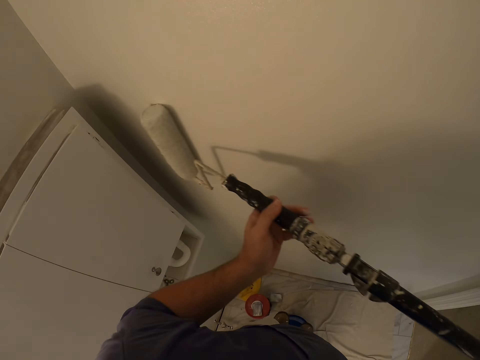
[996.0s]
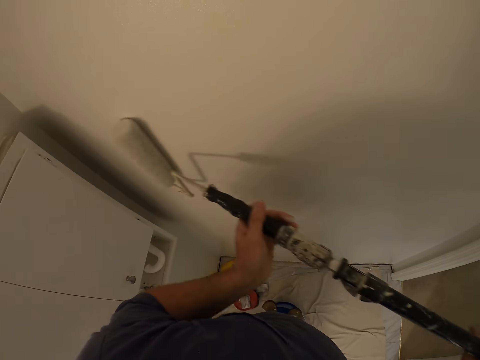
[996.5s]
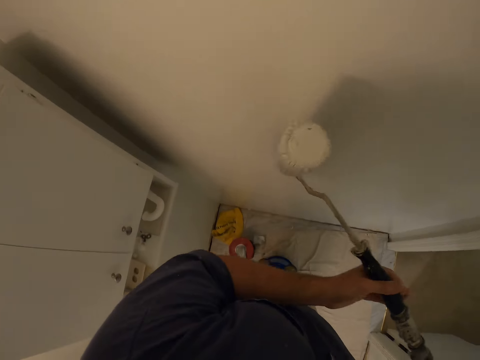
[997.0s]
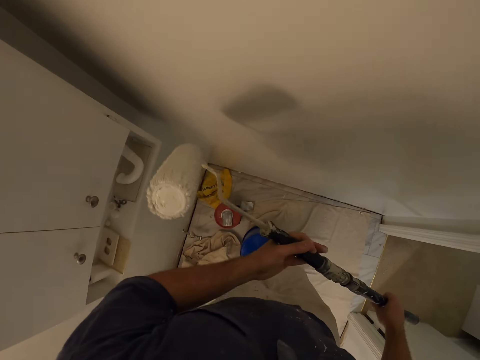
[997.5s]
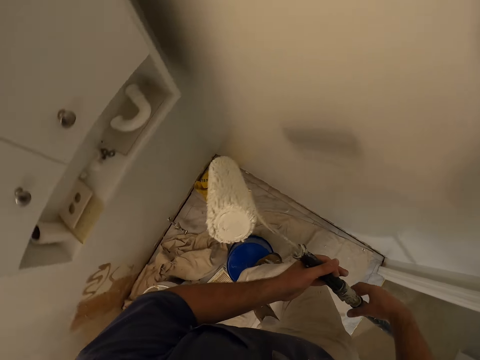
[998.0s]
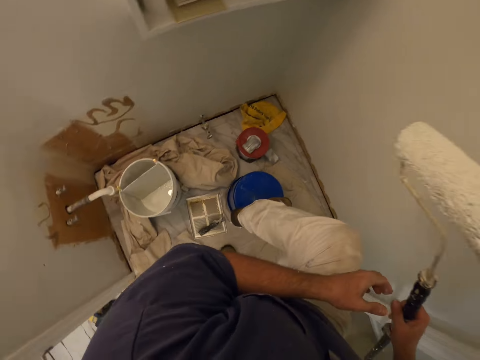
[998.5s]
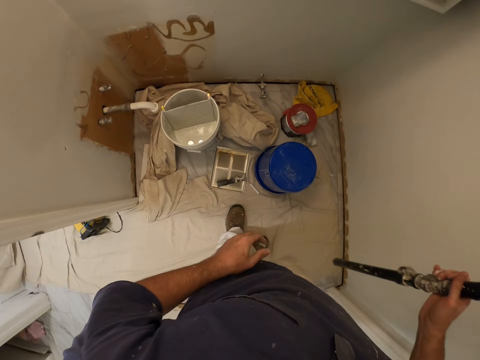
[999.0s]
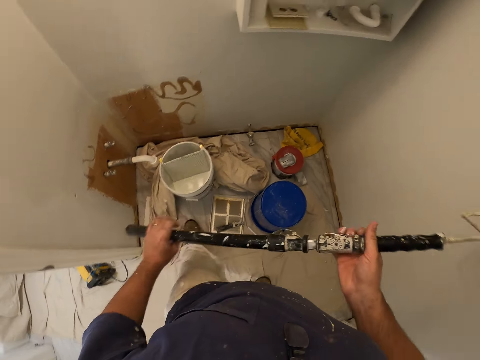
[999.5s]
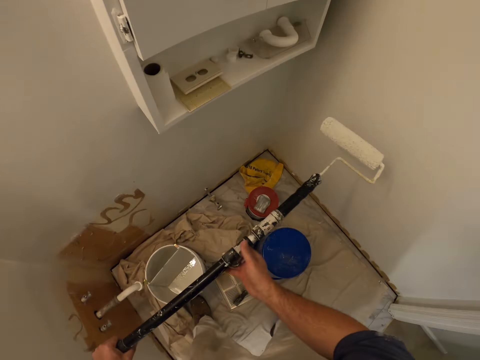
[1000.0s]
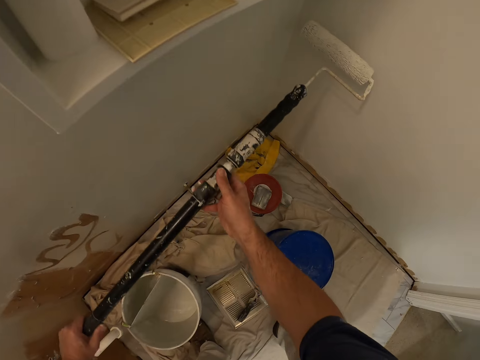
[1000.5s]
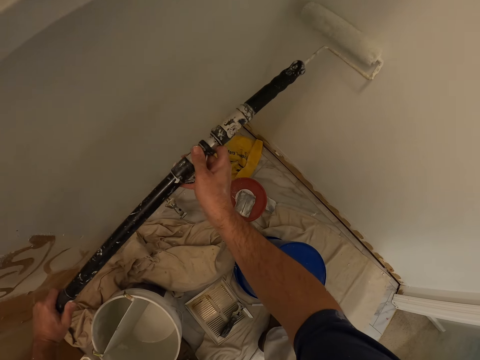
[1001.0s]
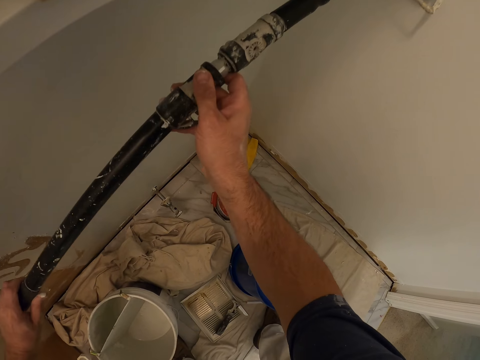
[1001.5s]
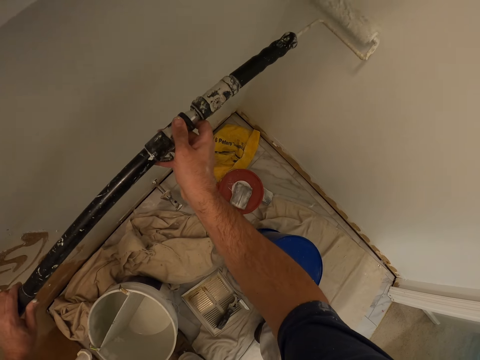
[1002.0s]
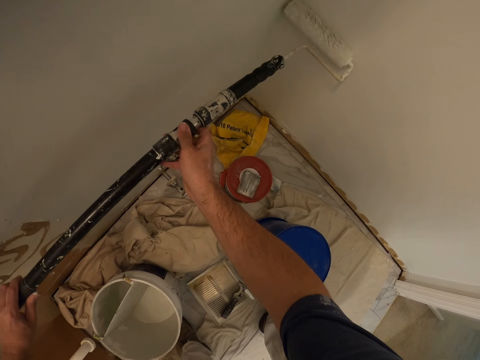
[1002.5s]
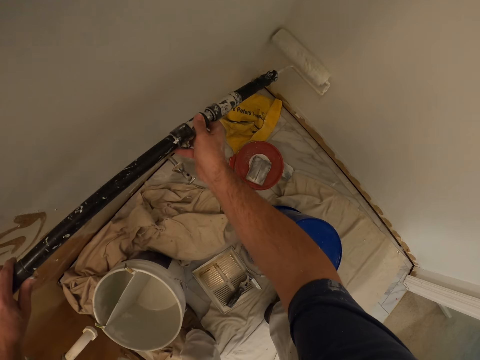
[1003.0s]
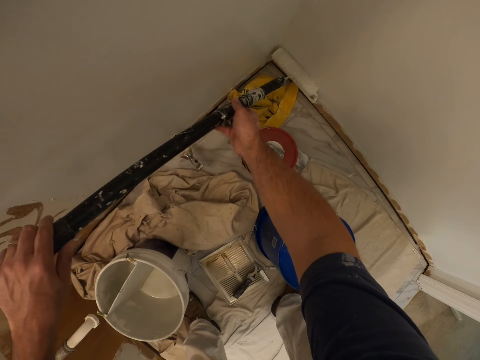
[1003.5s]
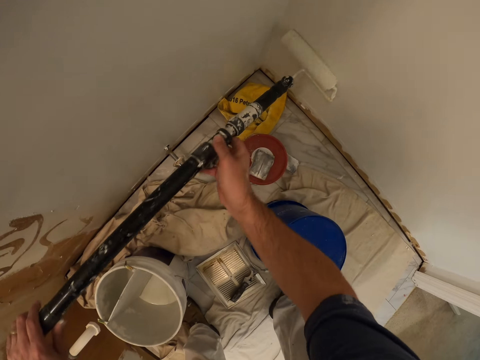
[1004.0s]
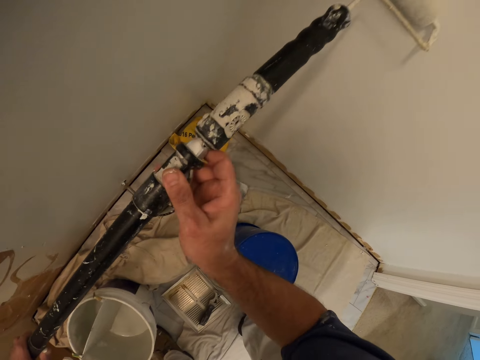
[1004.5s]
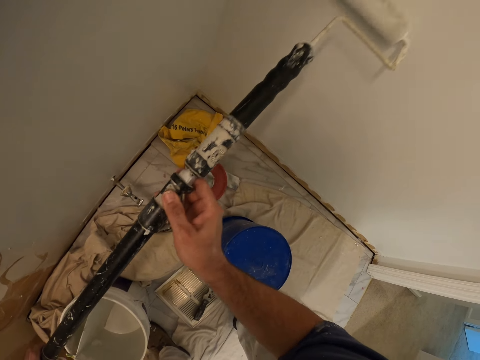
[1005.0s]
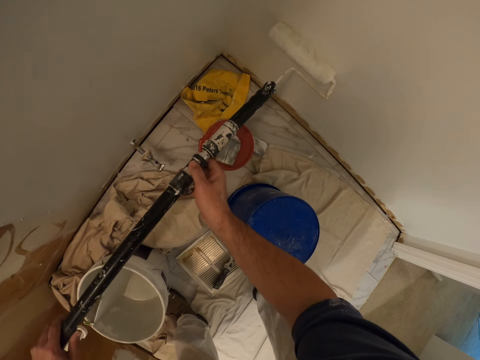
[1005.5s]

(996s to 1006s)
The camera wearer holds the paint roller and descends the bucket. They paint a wall with the paint roller.

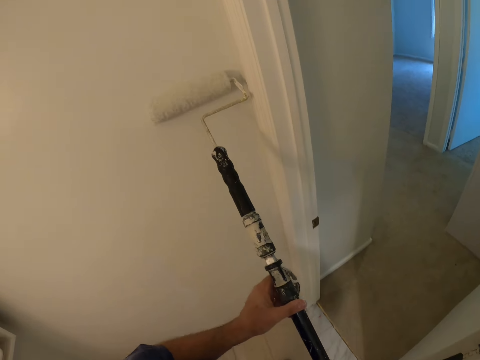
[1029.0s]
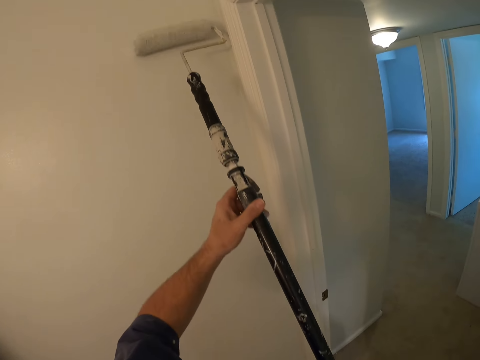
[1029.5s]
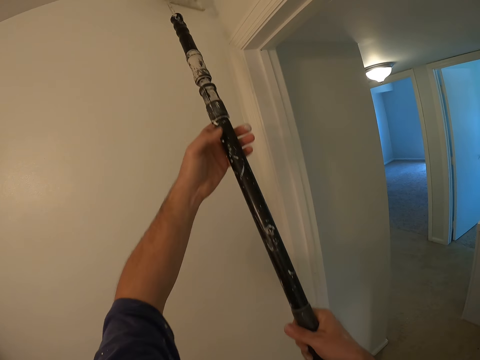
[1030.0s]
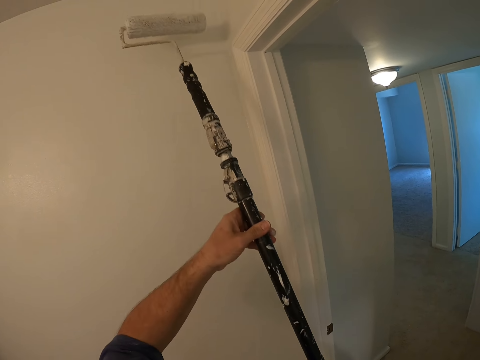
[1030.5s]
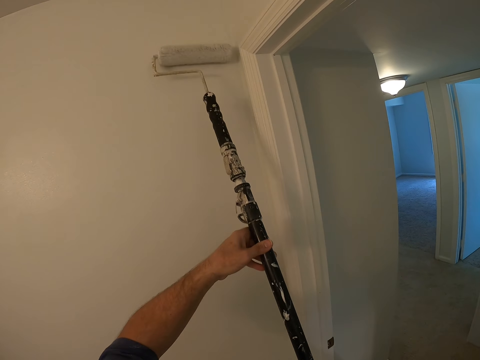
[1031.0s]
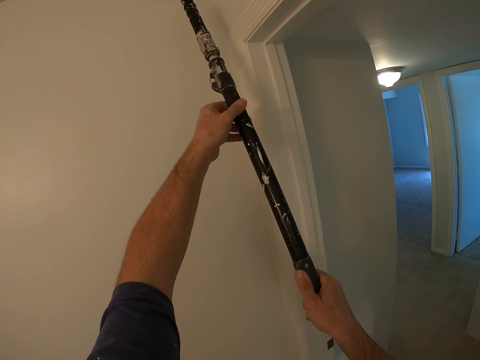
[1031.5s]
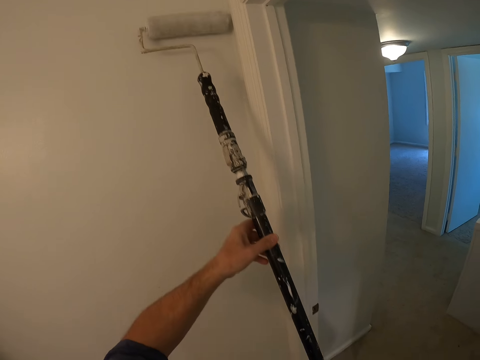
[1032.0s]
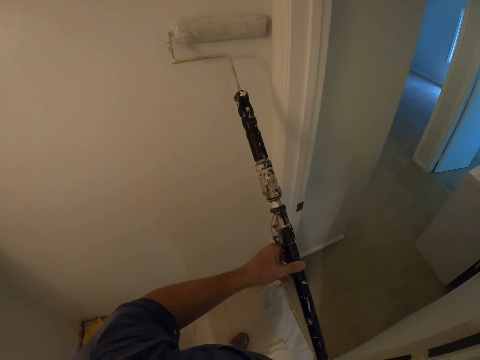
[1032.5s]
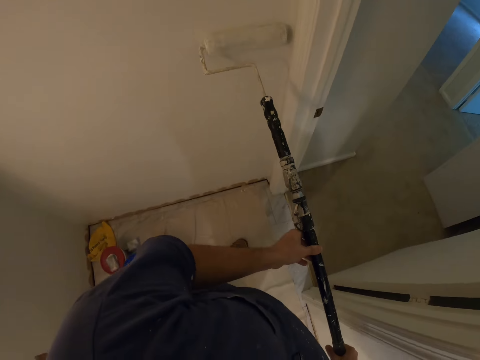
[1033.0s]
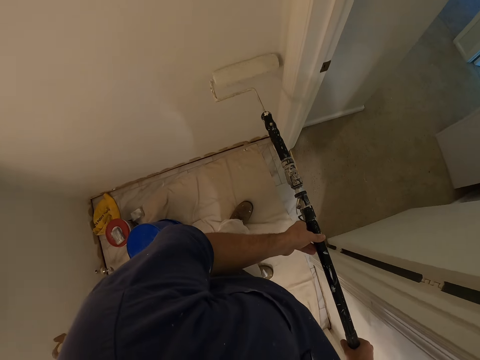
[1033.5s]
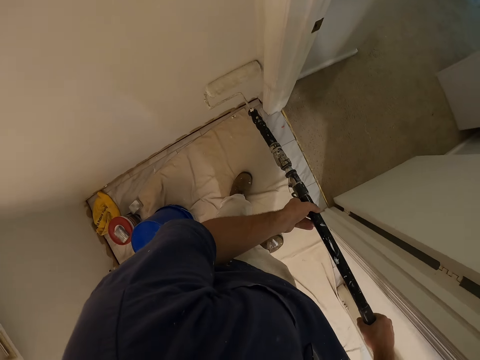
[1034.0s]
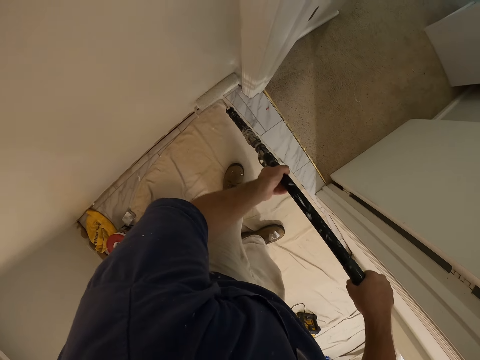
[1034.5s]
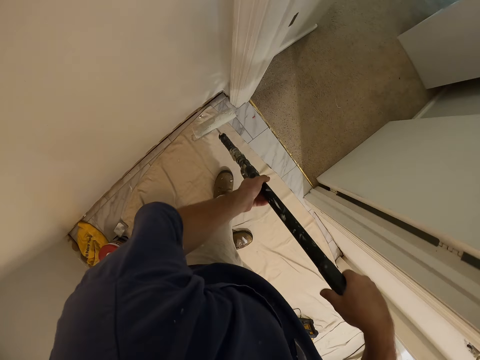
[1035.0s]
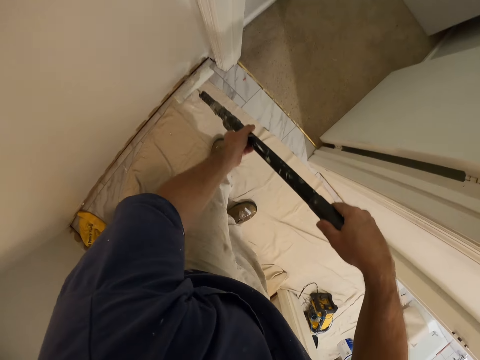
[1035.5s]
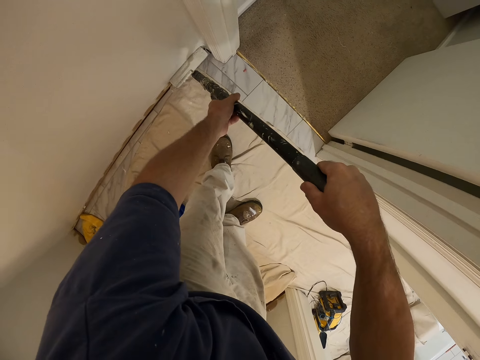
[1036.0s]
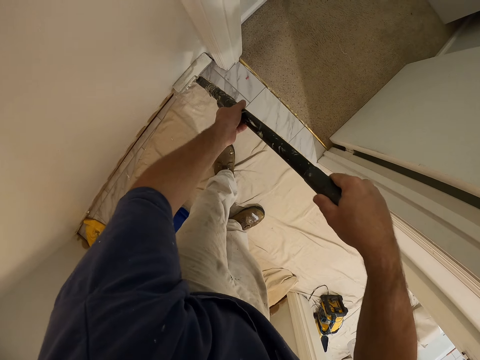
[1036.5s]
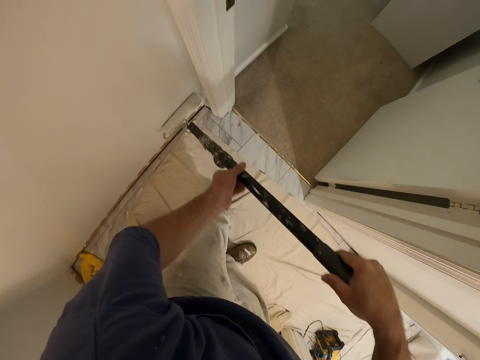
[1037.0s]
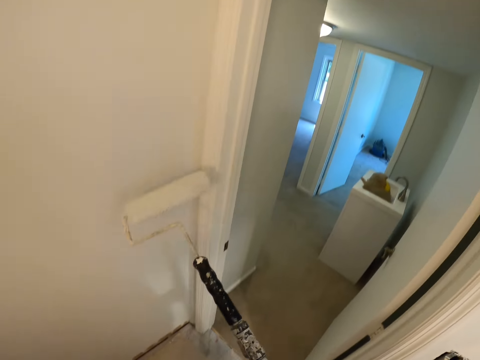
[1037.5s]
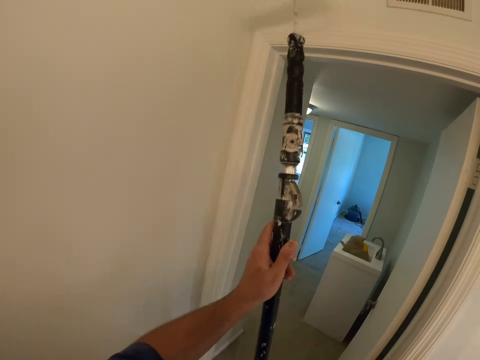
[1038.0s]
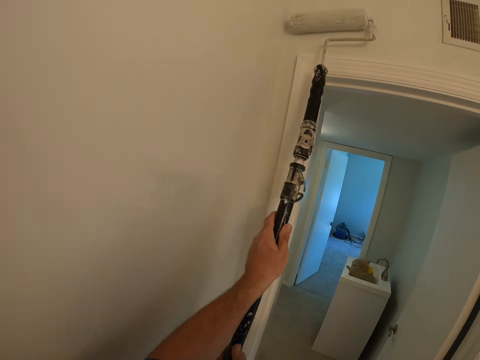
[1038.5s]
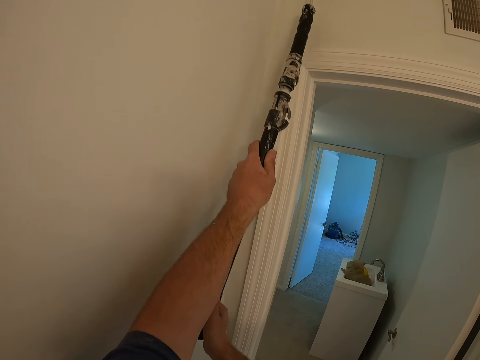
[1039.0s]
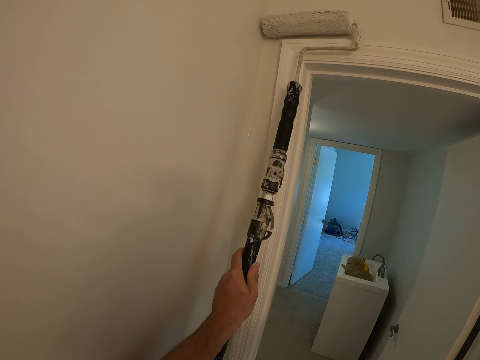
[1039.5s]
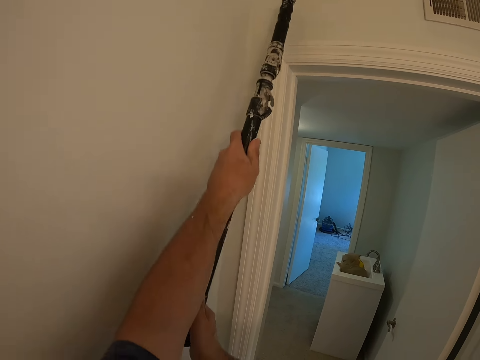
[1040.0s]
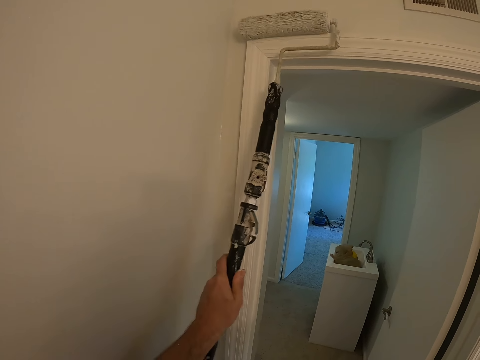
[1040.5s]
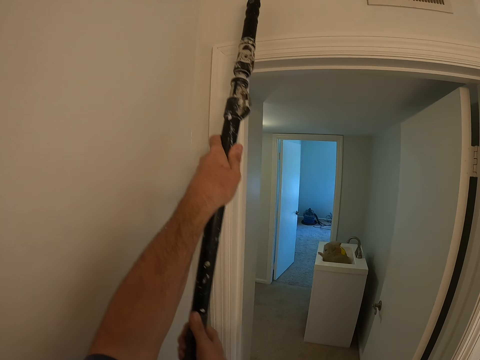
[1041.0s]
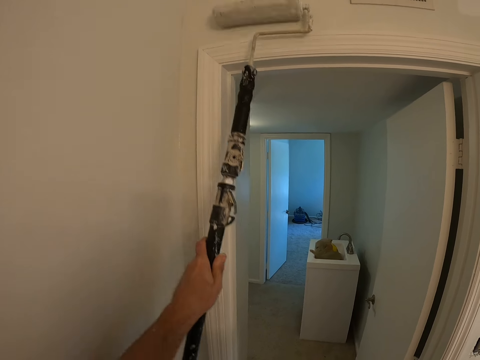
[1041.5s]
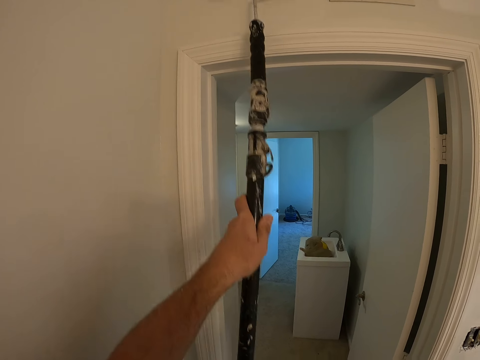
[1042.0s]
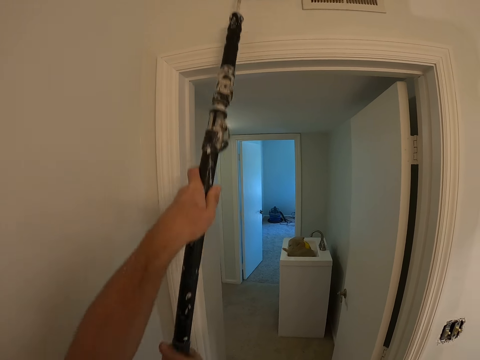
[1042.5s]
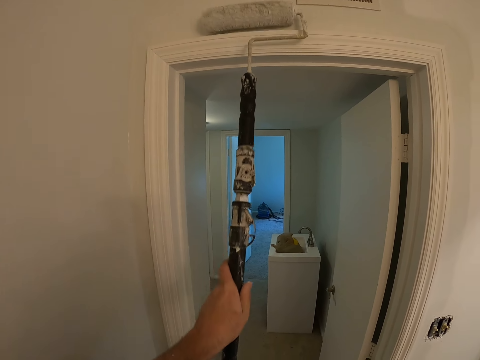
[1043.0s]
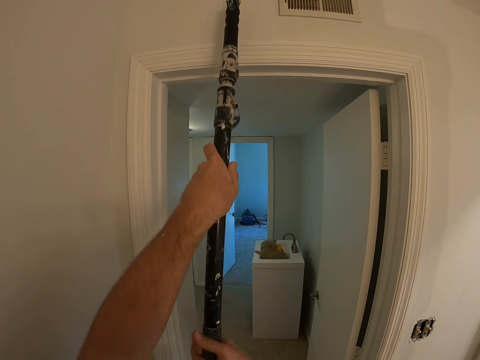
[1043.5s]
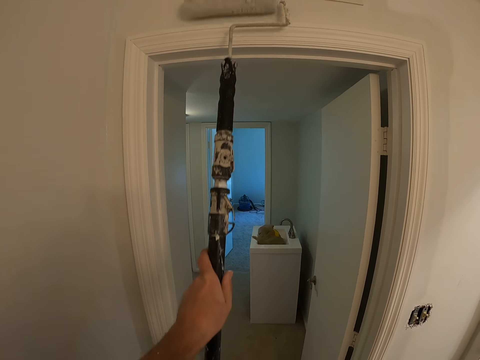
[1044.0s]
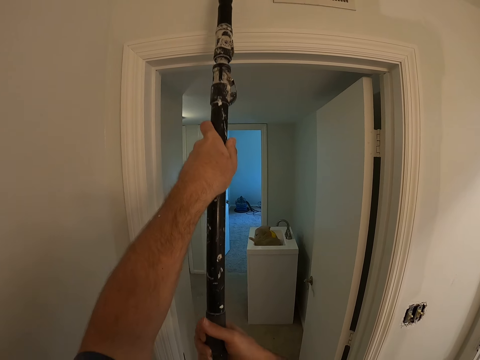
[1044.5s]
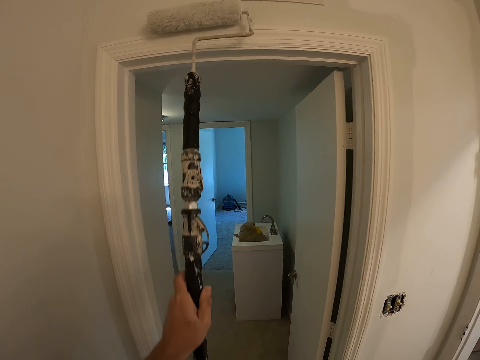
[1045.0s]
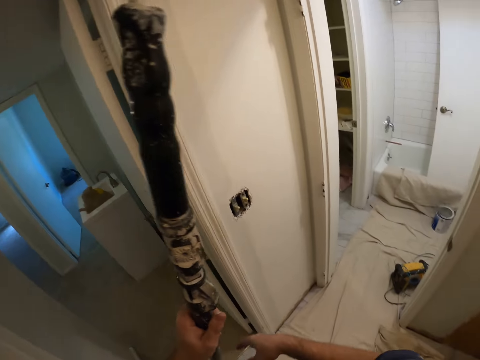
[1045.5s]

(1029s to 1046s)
The camera wearer turns the paint roller. He paints a wall with the paint roller. He moves his leg.
